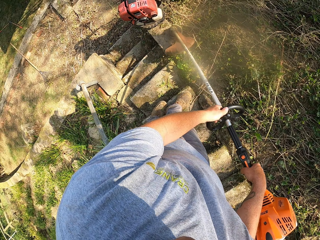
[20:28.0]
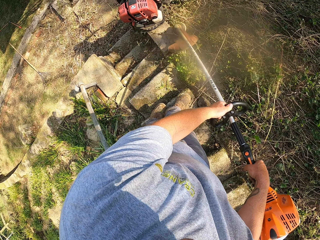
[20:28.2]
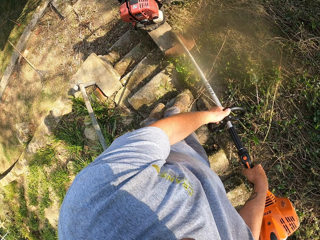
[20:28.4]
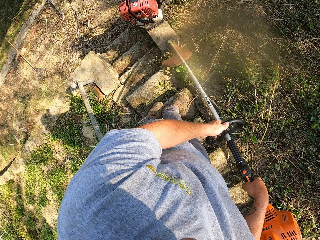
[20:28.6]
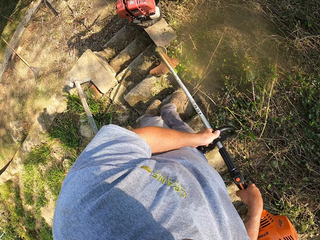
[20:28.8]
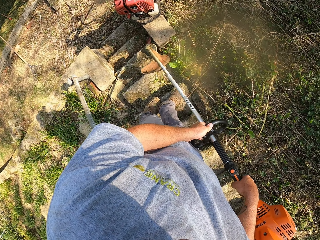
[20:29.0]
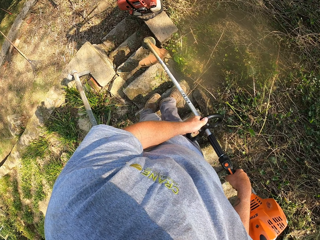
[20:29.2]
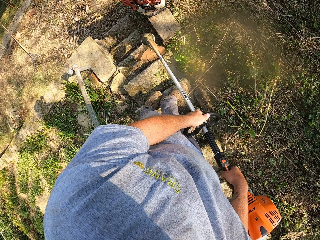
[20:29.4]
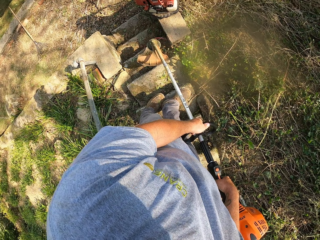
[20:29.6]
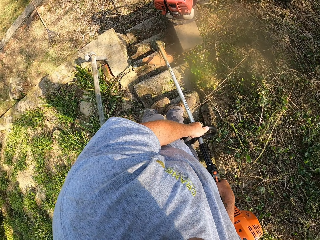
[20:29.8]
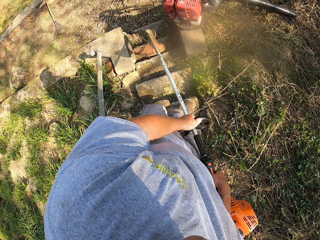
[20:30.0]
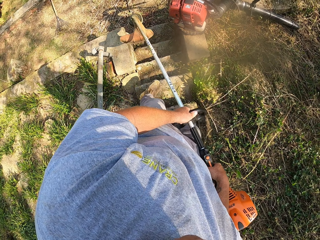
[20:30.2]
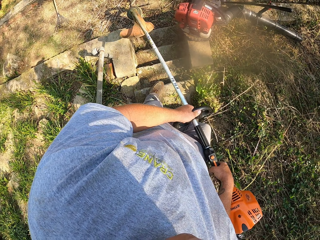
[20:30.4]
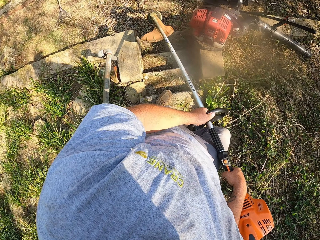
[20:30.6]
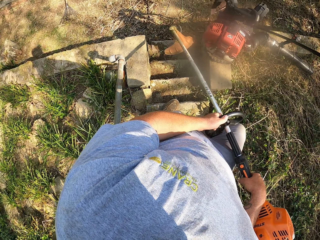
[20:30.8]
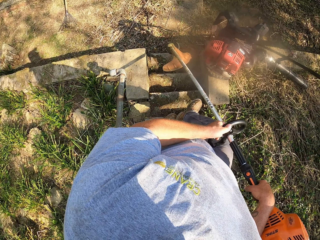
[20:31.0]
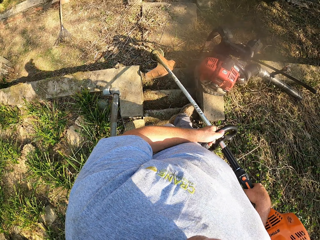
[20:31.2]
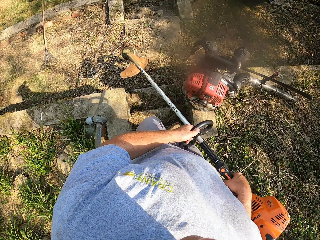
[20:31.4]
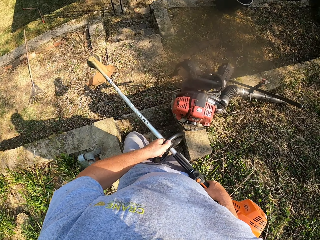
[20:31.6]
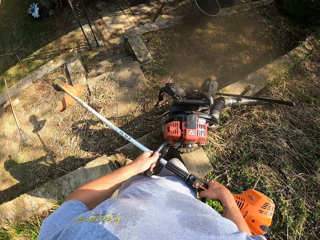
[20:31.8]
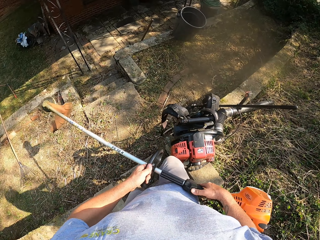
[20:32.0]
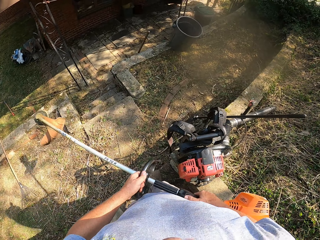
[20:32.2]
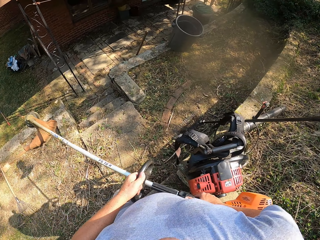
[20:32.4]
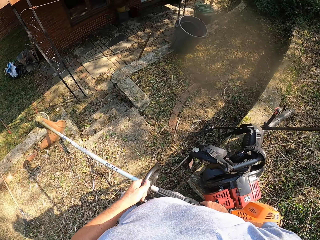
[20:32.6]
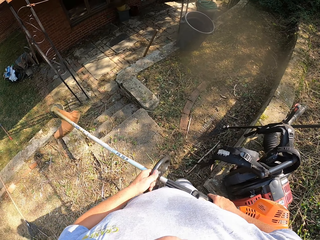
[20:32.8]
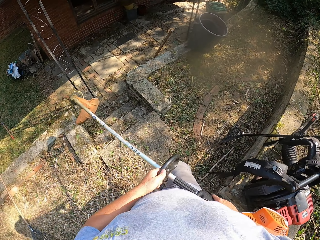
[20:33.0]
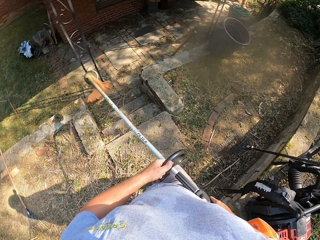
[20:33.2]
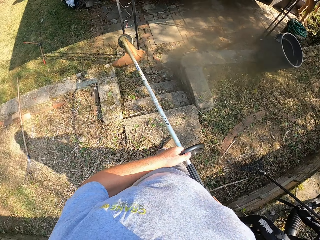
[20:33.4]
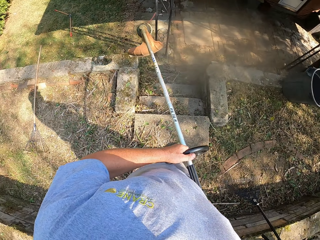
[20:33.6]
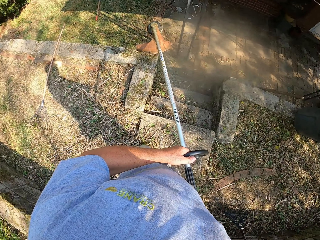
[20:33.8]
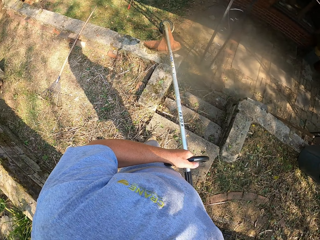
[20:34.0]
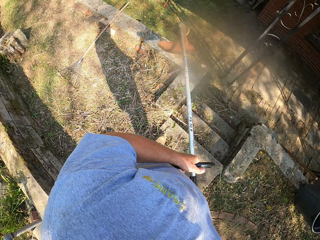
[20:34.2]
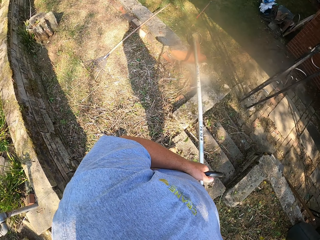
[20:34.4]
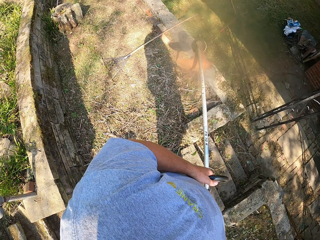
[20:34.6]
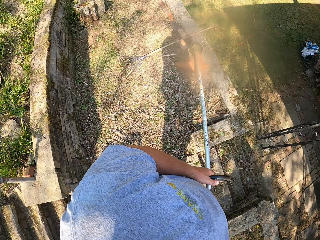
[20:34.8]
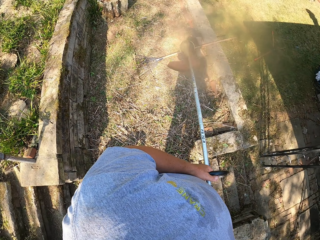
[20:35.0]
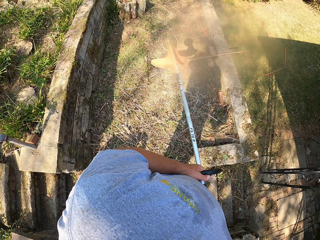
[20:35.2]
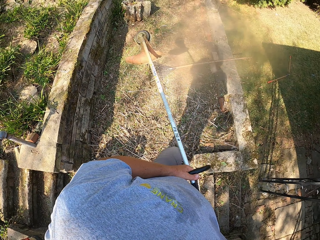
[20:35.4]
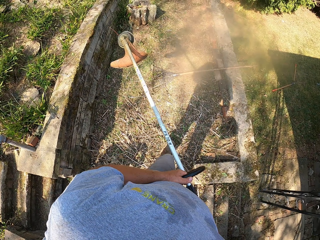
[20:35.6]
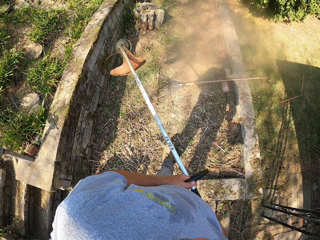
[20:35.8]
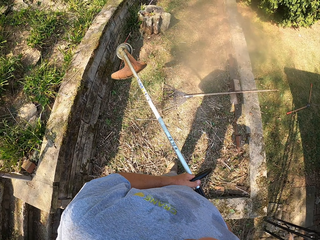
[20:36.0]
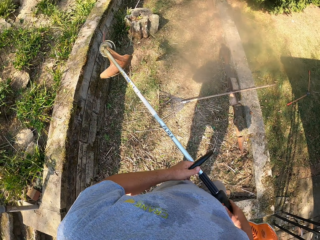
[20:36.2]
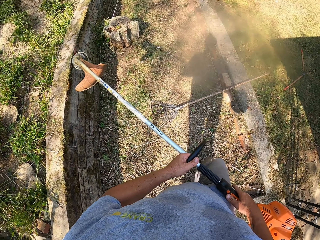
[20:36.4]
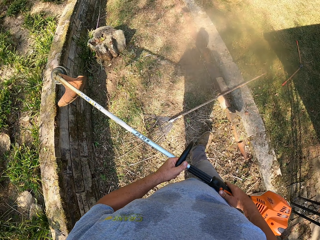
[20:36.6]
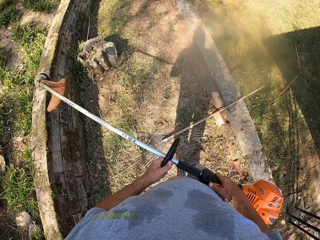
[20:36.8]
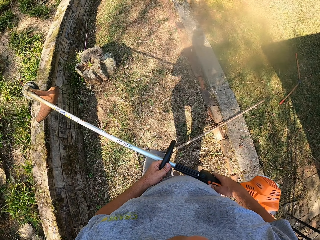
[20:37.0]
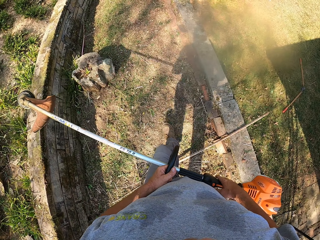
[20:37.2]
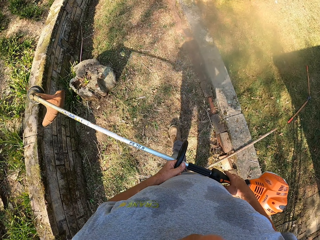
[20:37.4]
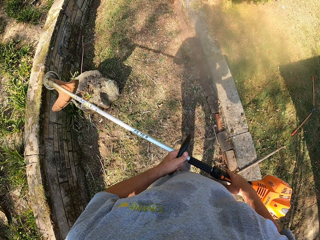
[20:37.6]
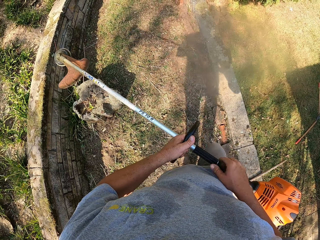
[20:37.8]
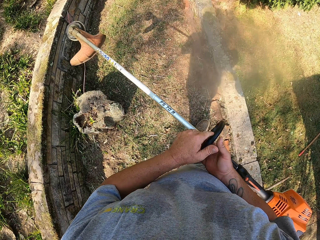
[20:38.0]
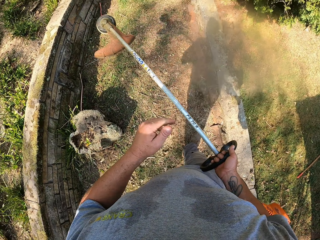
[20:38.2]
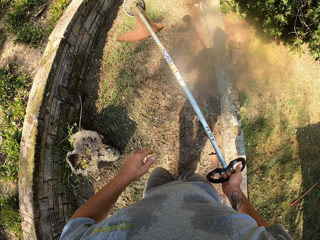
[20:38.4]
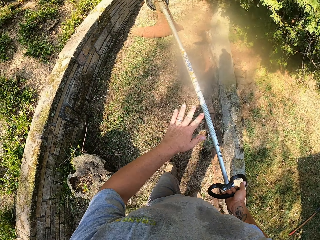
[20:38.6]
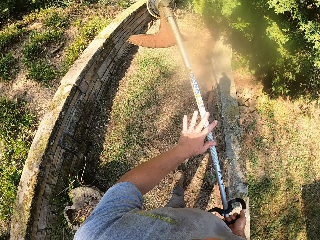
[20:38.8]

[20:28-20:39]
The camera wearer walks around. They look around. They walk around.

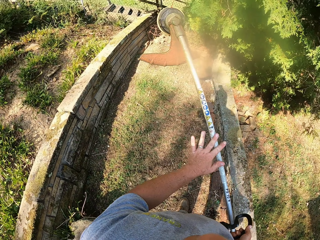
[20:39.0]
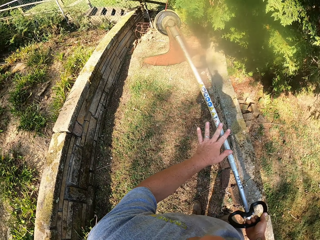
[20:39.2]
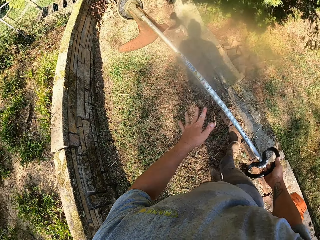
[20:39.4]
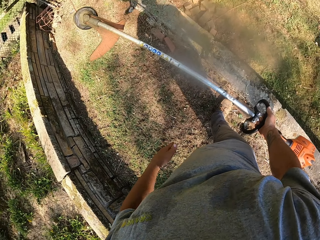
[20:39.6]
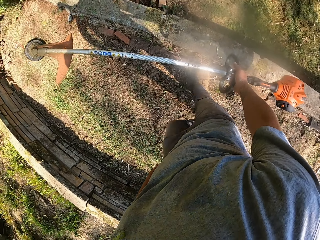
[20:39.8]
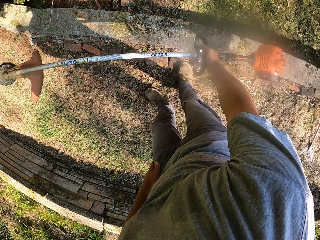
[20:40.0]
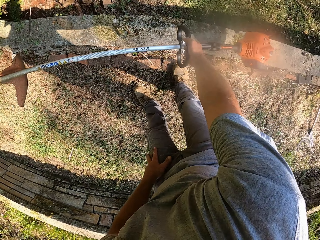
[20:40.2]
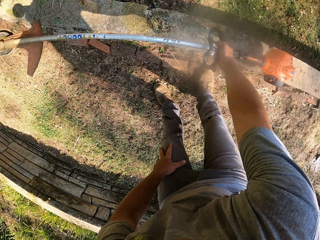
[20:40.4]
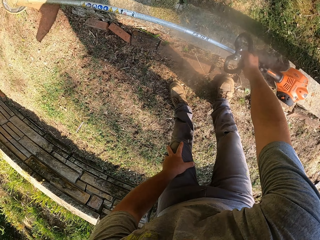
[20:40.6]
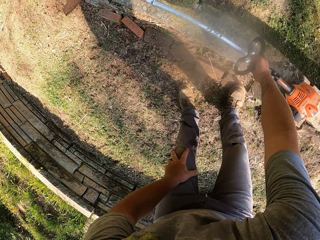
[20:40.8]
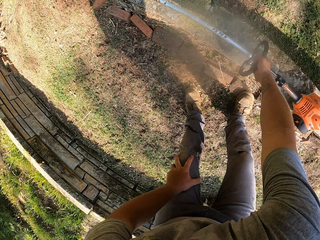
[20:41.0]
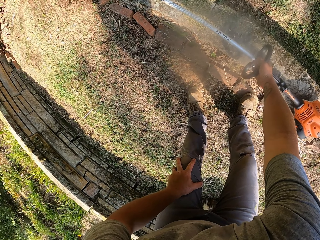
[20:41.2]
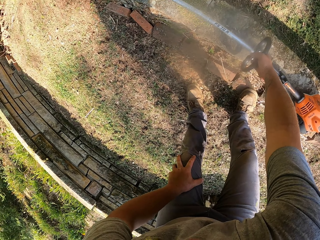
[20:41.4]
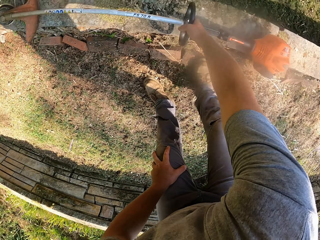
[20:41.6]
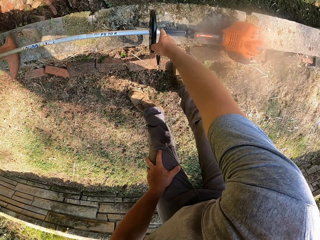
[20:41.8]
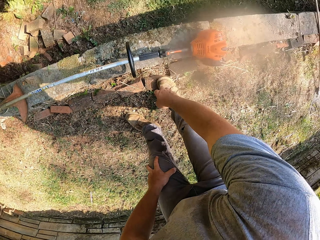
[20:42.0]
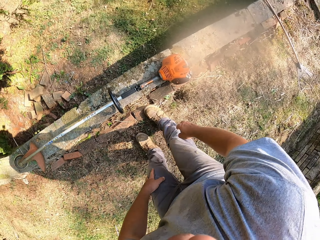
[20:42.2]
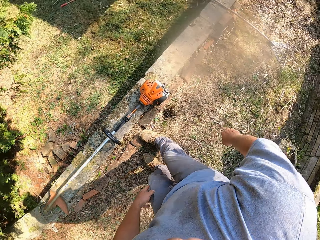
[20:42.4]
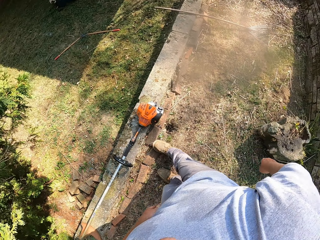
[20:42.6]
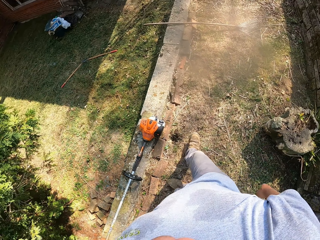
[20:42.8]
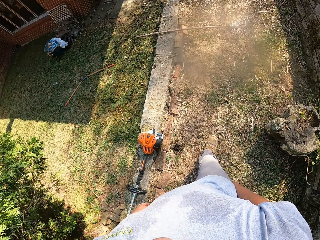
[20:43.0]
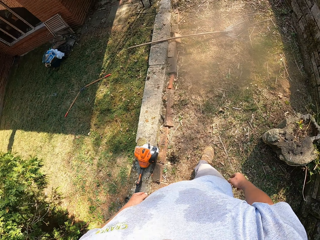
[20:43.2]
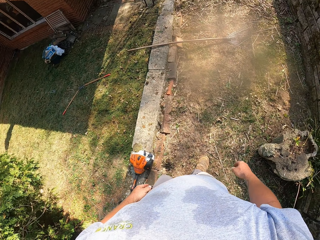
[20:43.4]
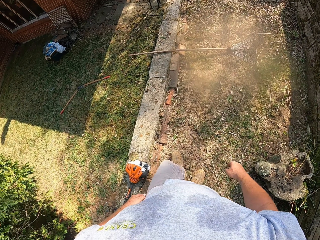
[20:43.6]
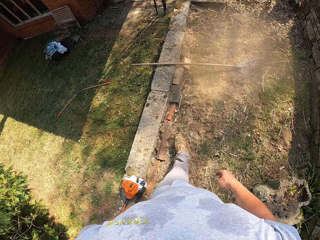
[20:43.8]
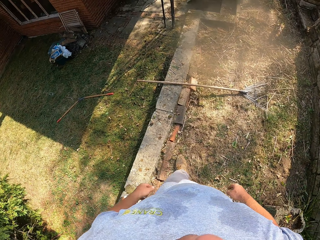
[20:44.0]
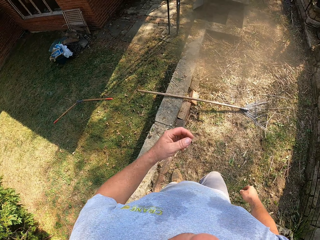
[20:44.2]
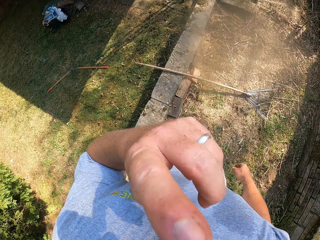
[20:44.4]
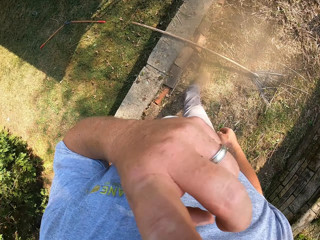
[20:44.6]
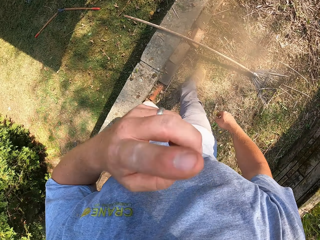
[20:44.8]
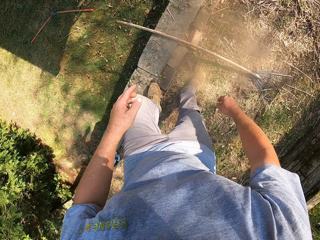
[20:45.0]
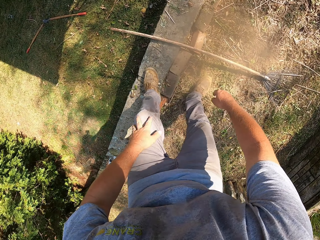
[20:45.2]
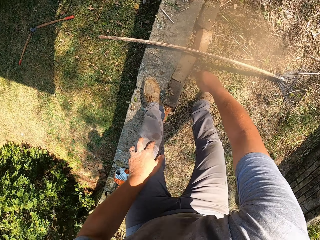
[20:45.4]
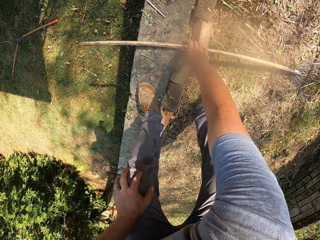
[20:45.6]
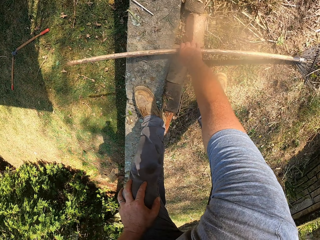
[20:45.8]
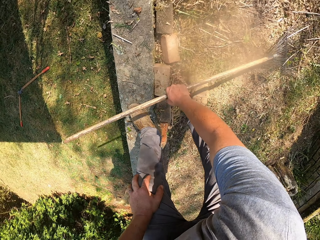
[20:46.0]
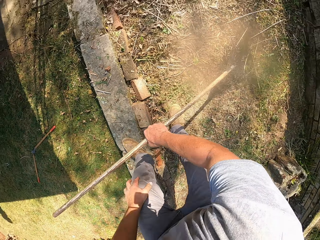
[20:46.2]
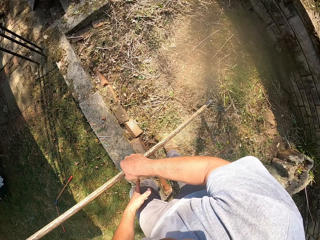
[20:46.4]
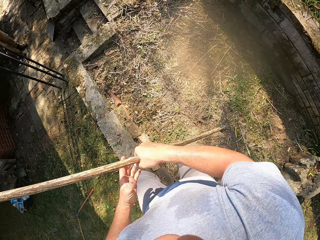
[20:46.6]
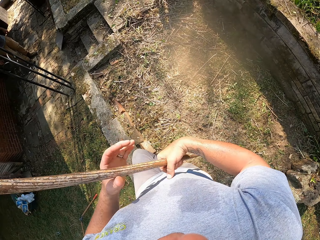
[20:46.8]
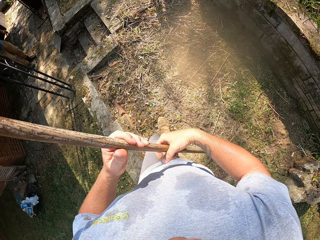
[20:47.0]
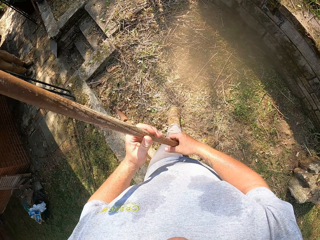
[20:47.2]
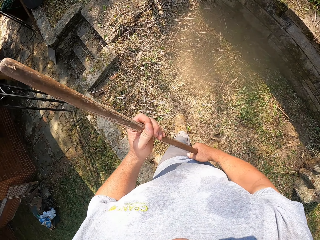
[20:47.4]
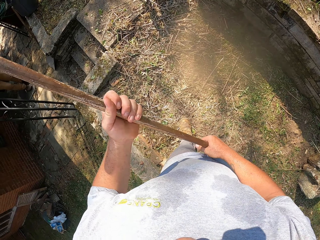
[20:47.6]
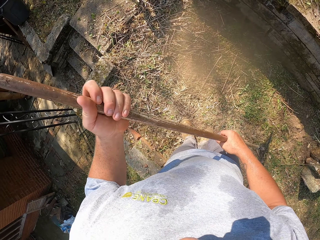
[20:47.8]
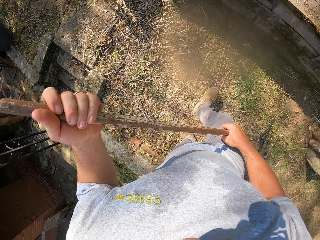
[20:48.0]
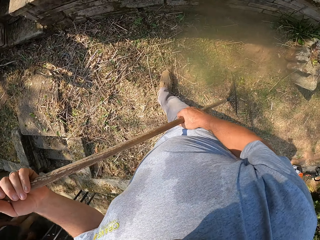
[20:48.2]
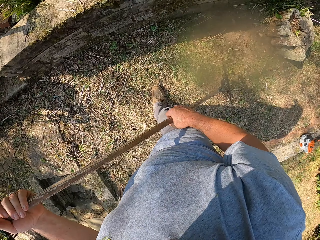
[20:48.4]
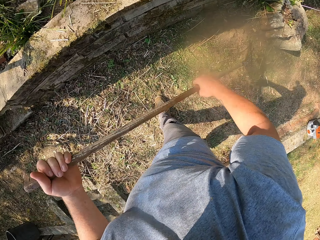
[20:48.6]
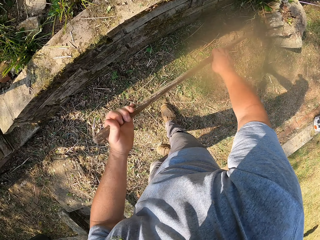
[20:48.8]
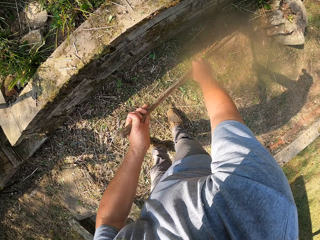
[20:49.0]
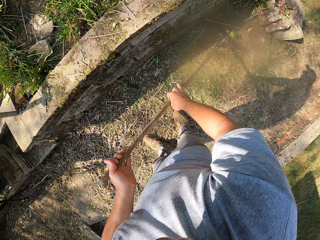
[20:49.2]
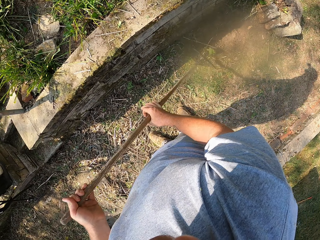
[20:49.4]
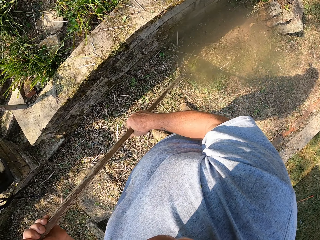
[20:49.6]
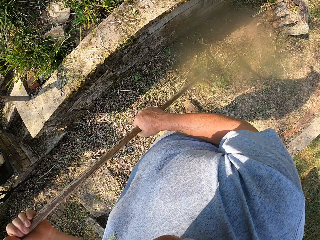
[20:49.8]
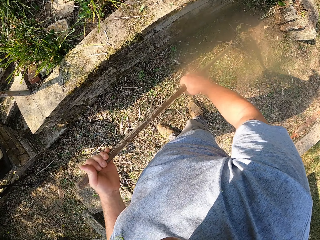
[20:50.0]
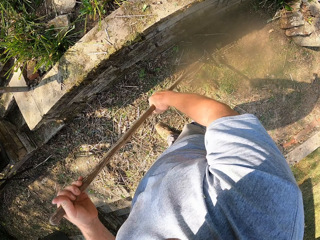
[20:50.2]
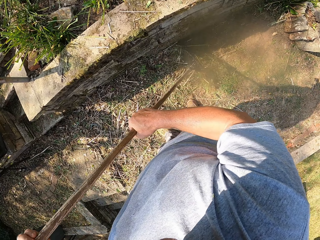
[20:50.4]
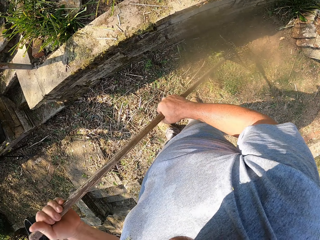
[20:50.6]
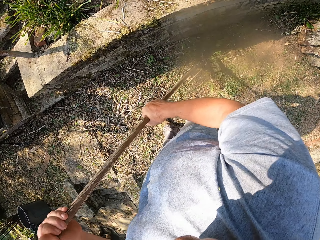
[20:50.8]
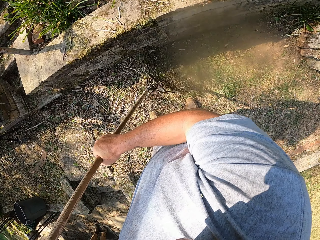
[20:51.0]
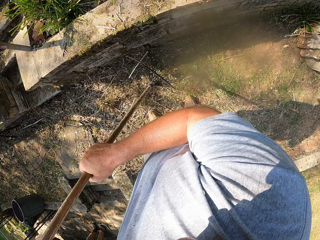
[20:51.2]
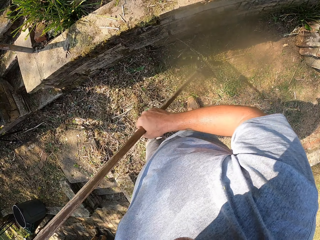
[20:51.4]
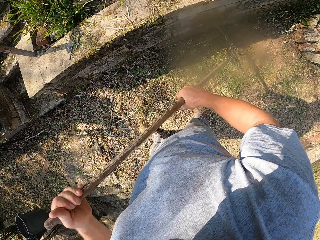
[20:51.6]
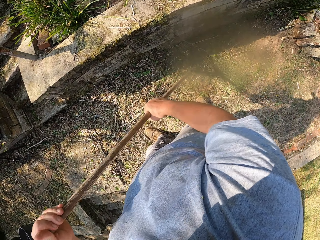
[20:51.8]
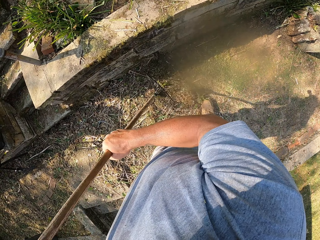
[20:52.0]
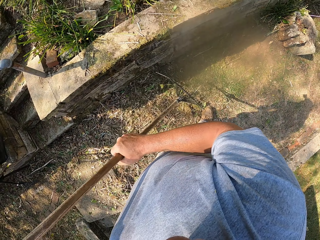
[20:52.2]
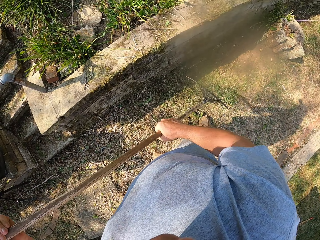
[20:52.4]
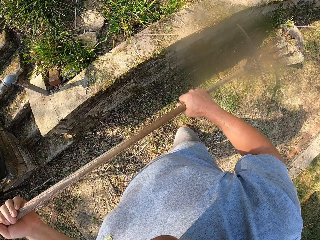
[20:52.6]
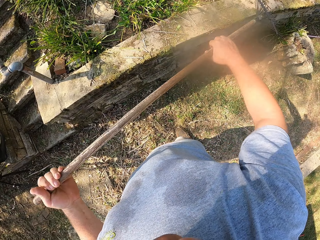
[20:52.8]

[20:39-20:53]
The camera wearer places the brush cutter on the ground. They walk around, adjust the camera, and pick a rake from the ground. They sweep the pavement with the rake. They walk around.
